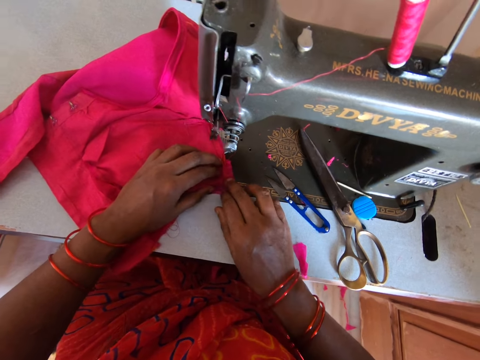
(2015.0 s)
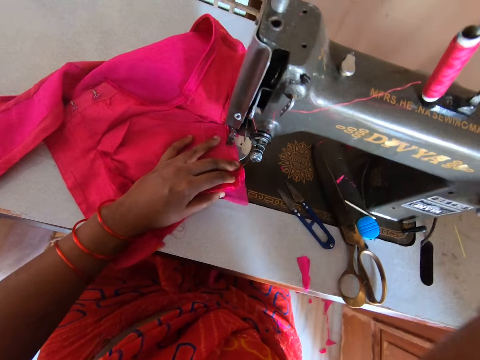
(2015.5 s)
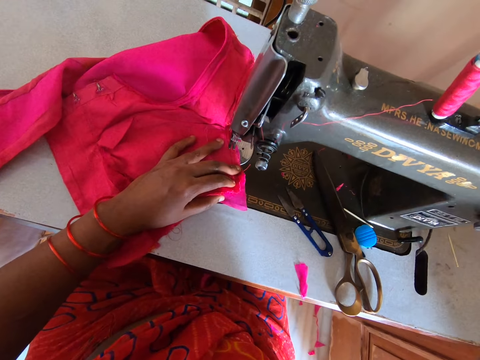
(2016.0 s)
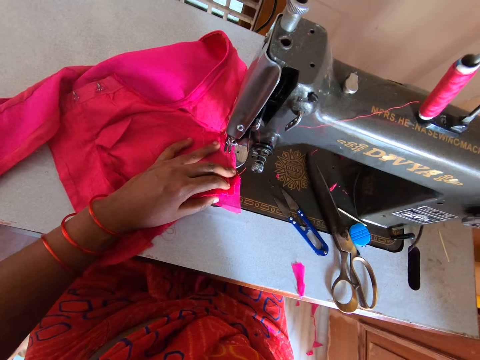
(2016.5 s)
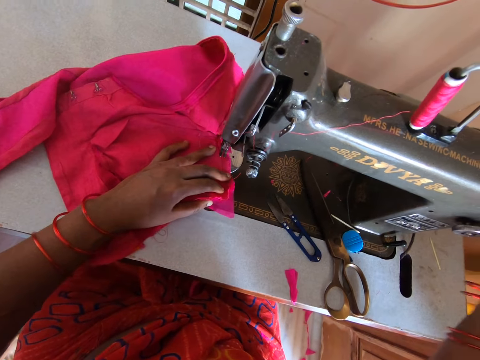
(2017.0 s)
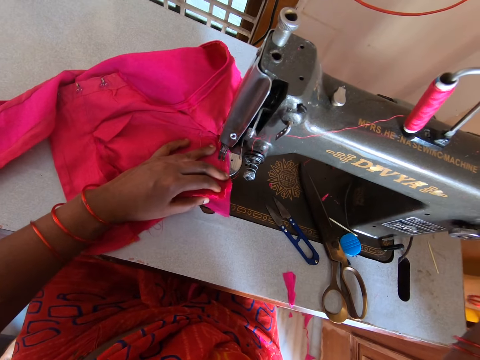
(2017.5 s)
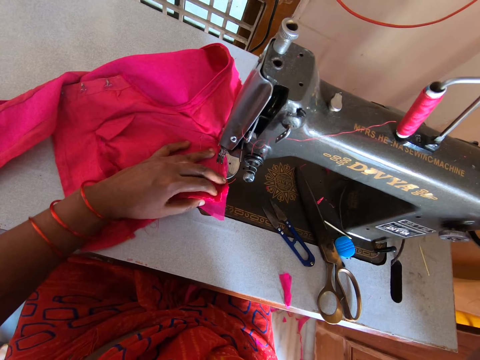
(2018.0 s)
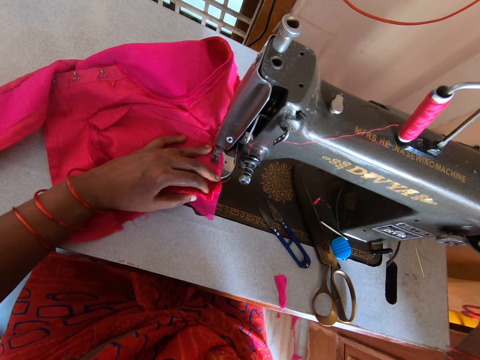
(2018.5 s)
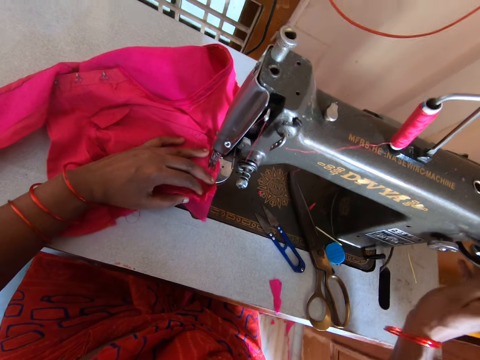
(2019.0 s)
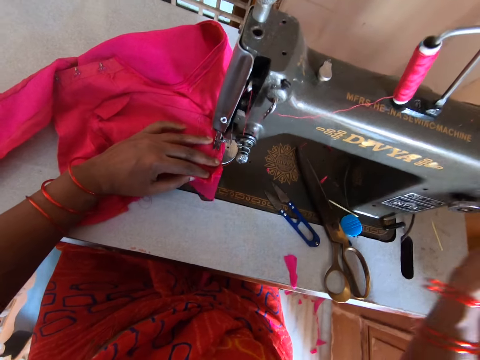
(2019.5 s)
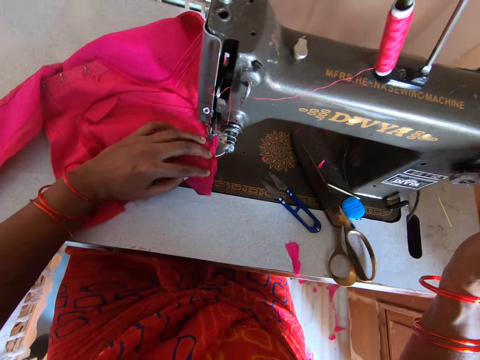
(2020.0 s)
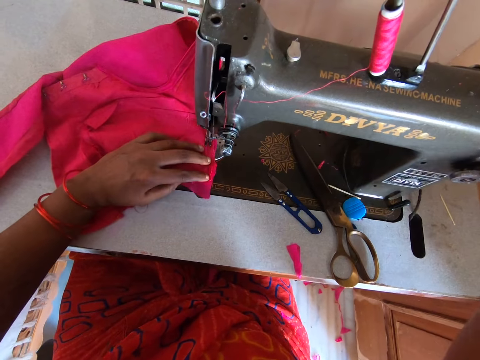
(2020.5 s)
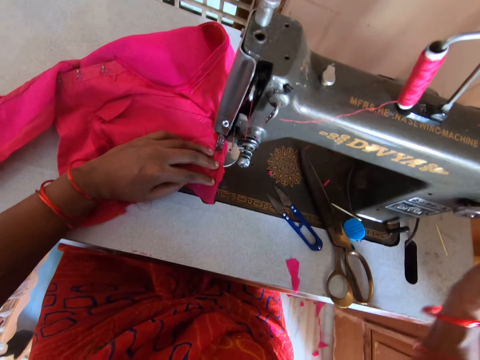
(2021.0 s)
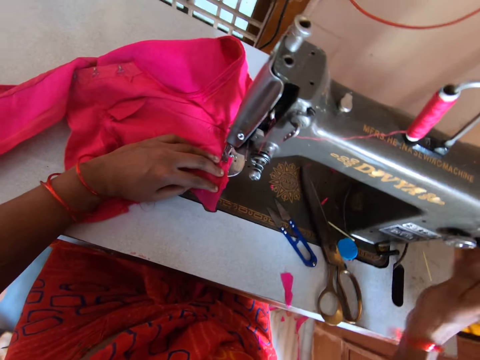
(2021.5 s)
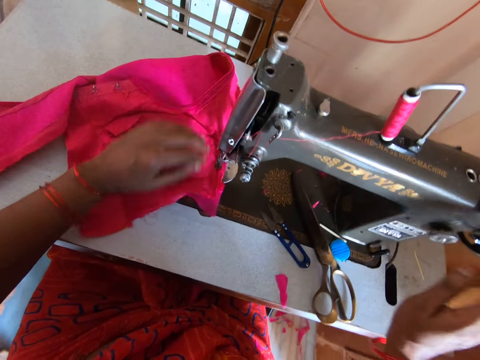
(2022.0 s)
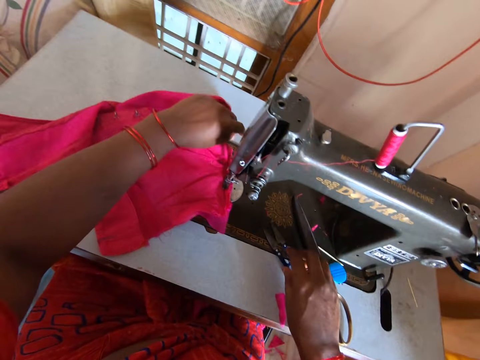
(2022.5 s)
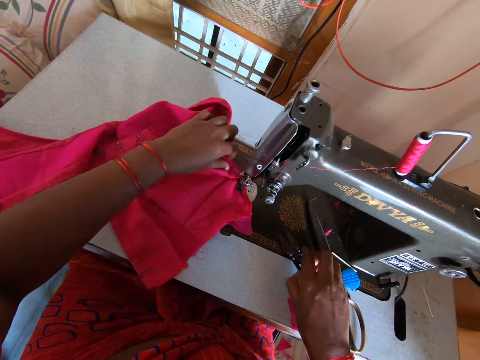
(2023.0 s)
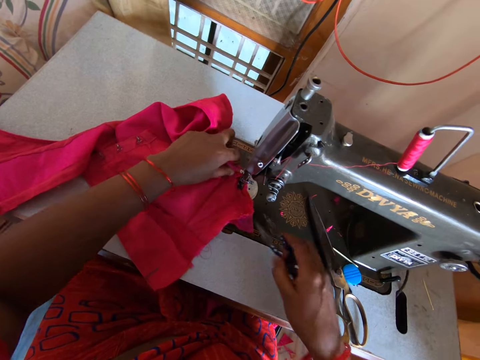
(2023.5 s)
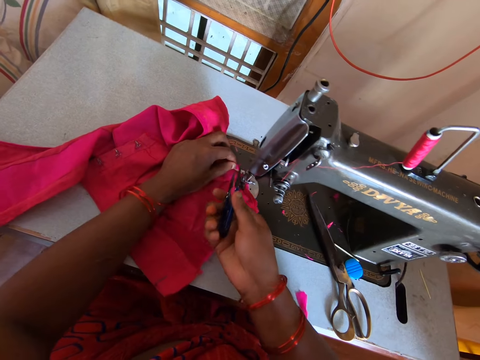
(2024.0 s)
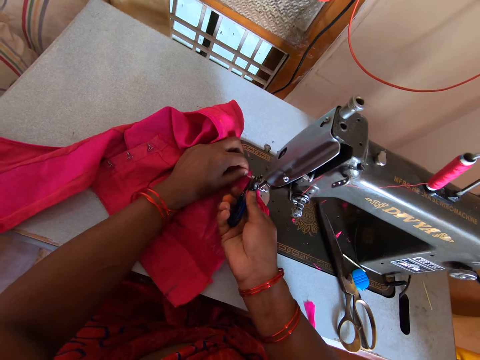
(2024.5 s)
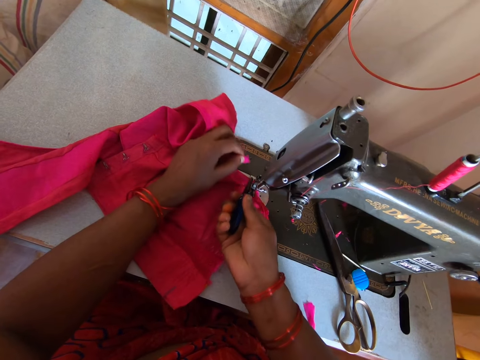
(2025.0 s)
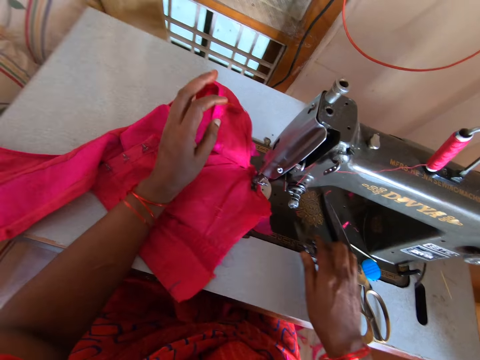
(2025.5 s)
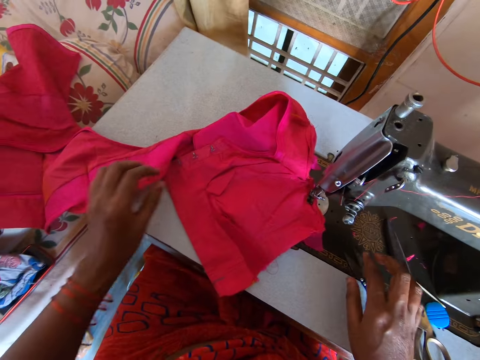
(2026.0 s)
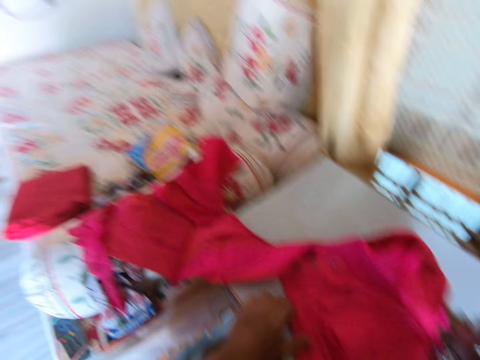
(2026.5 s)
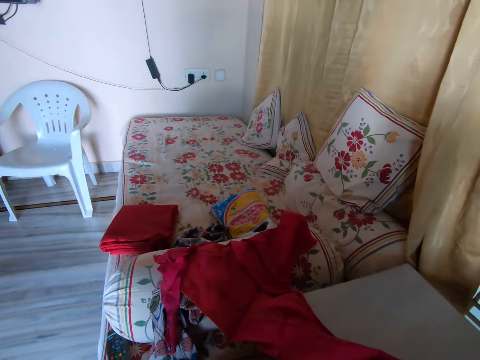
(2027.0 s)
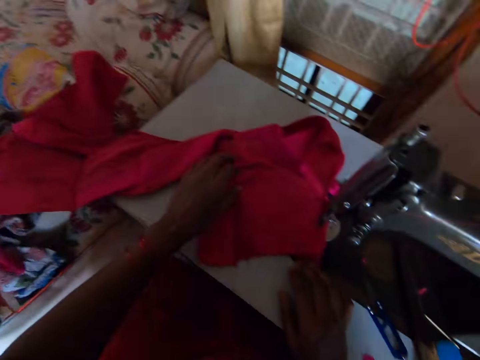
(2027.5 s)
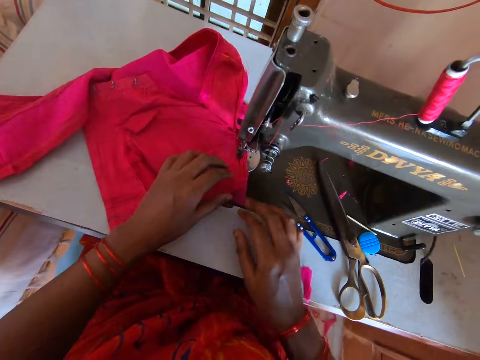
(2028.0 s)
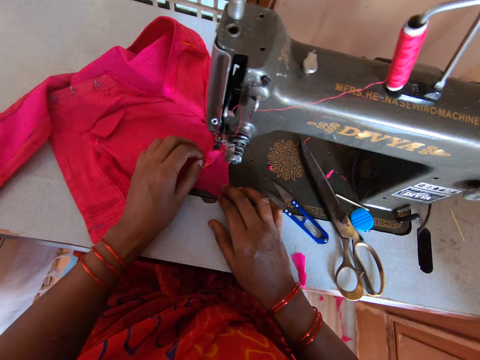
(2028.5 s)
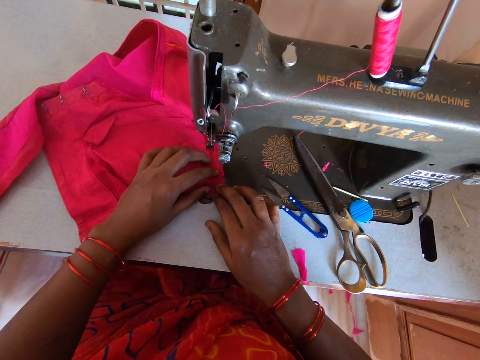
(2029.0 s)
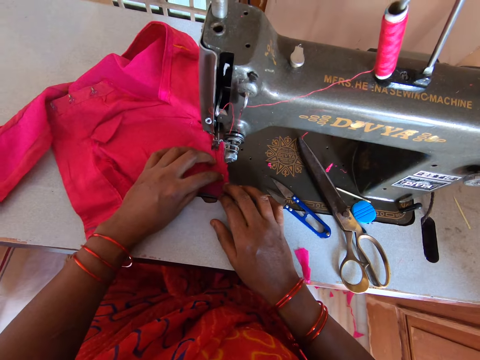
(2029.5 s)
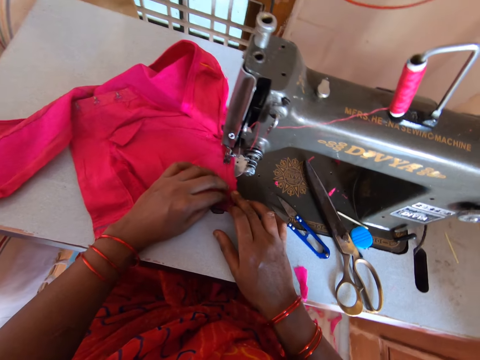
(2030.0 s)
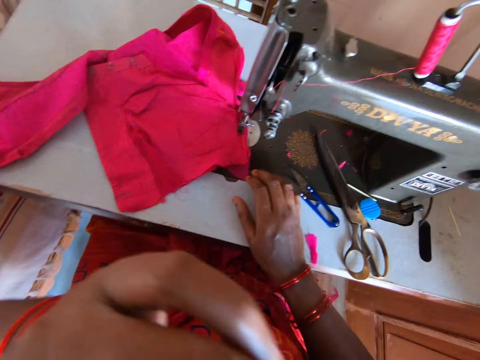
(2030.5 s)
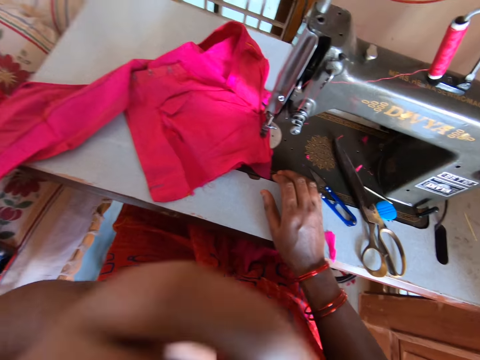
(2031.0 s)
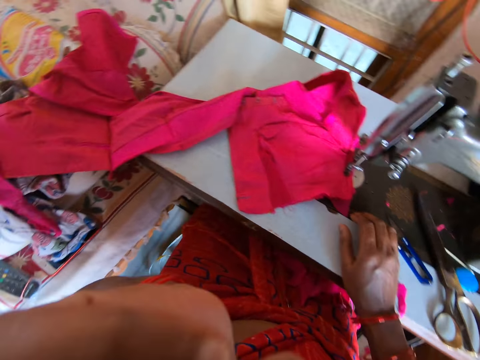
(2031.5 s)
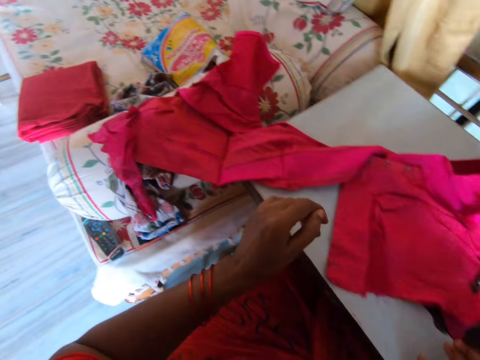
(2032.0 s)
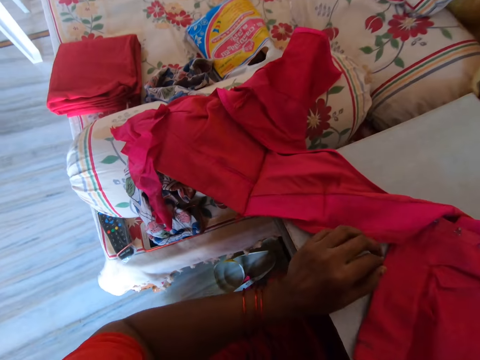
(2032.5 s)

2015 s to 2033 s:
The camera wearer operates the machine. They sew the cloth with the sewing machine. They cut the thread with the thread snipper. They pick up the scalpel. They put the thread snipper on the sewing machine. They look around. They adjust the cloth on the sewing machine.

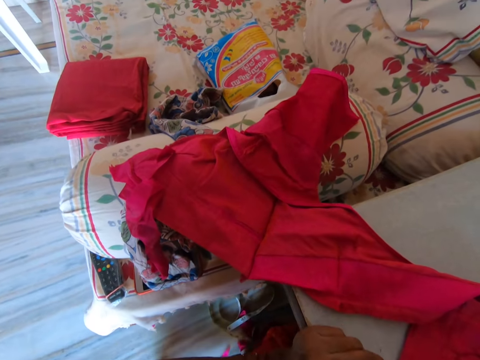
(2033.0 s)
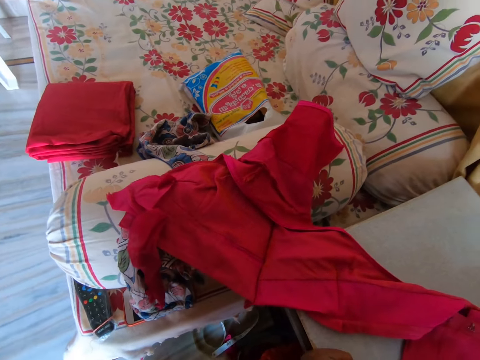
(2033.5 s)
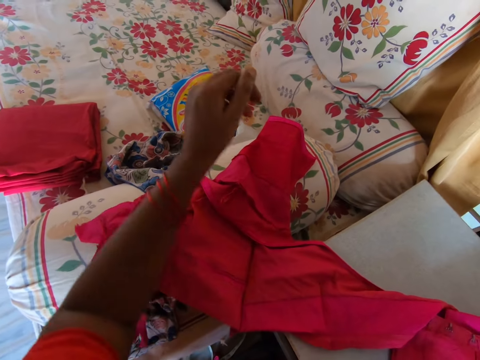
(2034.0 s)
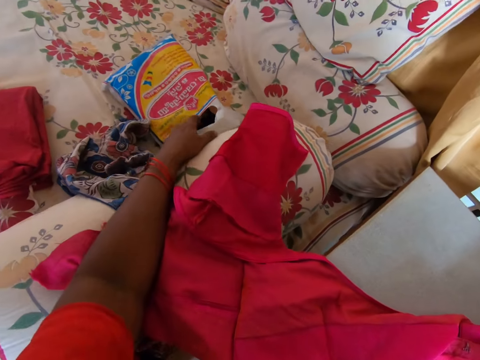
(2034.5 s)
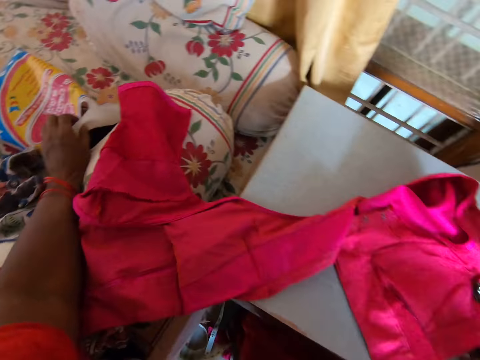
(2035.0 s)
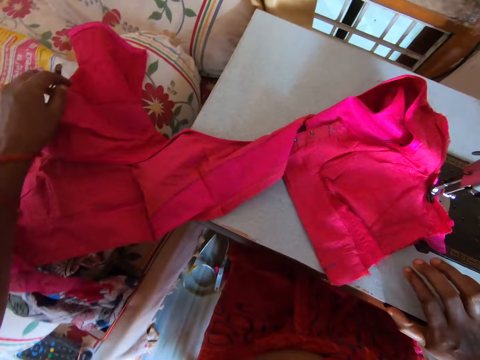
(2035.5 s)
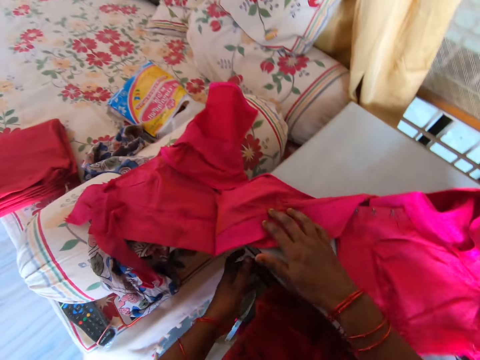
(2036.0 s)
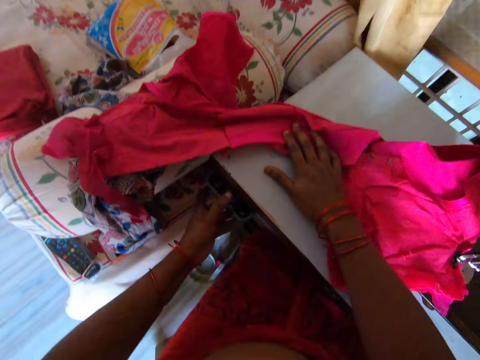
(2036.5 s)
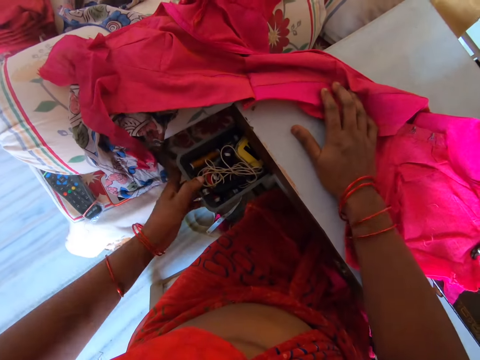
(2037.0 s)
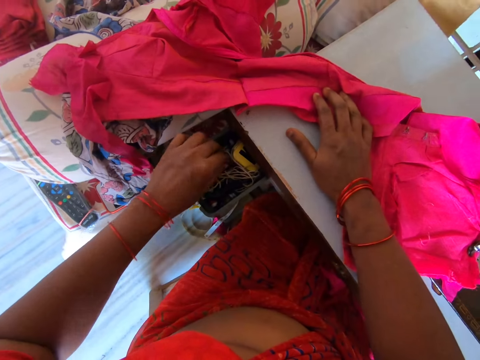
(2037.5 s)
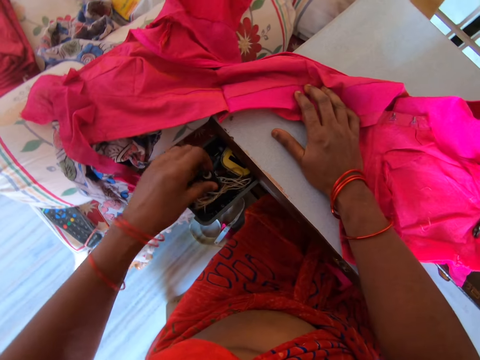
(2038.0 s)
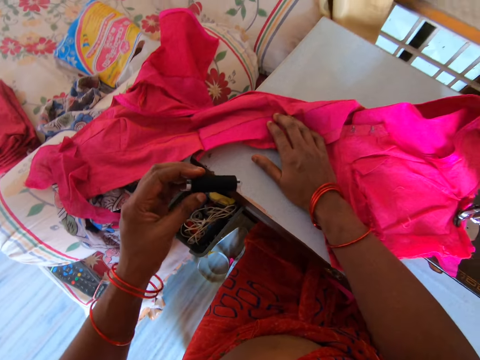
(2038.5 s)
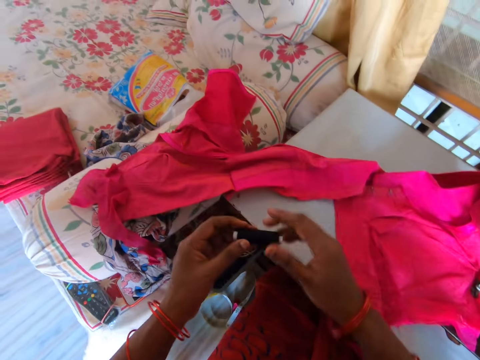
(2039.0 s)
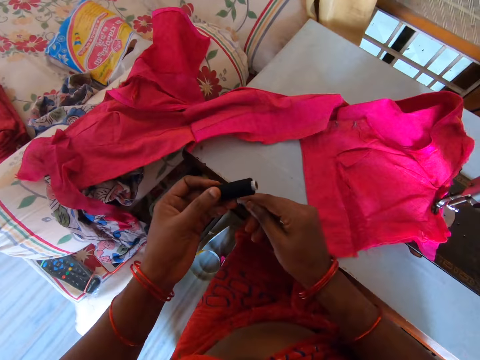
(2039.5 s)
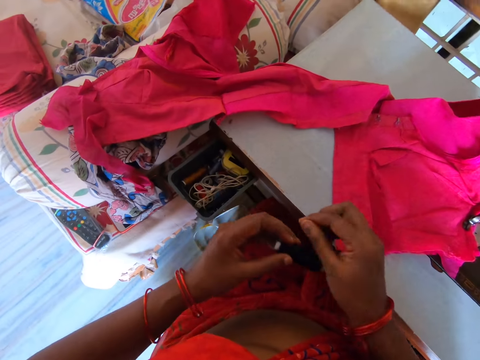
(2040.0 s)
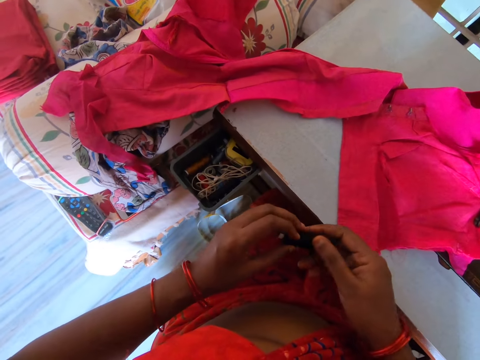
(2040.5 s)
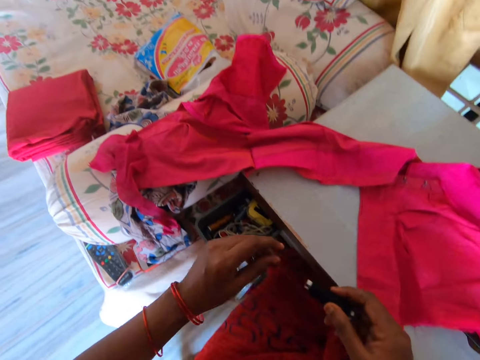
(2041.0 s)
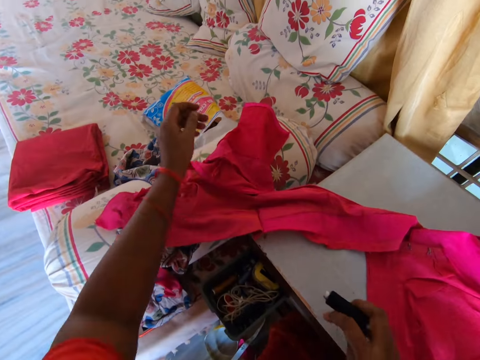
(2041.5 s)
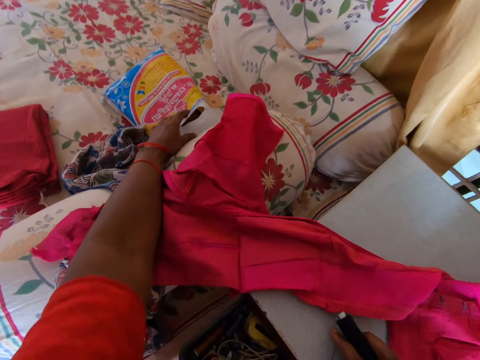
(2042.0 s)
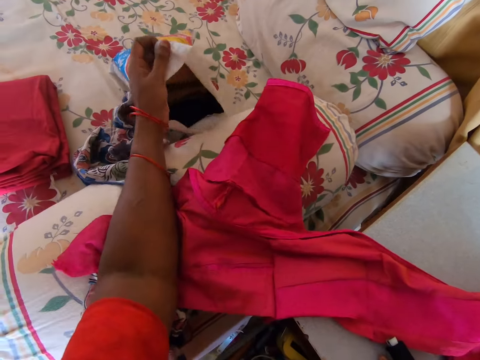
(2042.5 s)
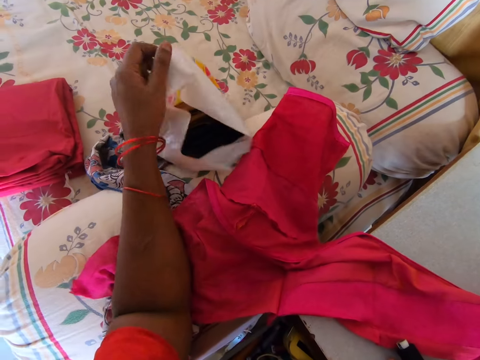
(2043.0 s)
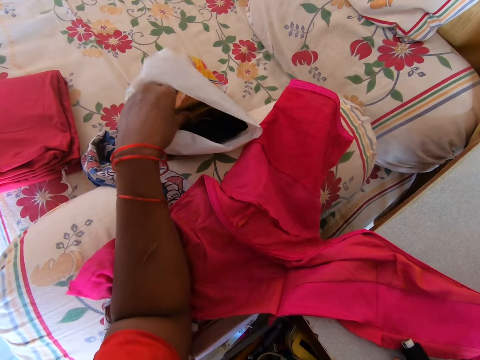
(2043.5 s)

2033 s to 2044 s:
The camera wearer takes the paper. They touch the nylon bag from the chair. They pull out the sewing machine shelf or drawer. They pick up the roll of thread from the shelf. They roll the string. They unfold the thread from its roll. They take the paper bag. They pull closer the nylon bag on the seat.
